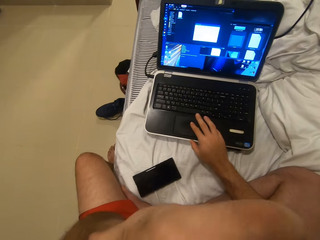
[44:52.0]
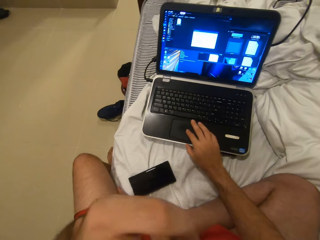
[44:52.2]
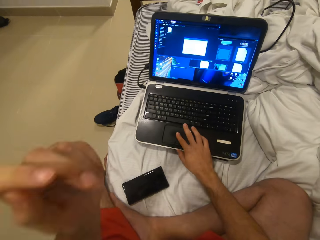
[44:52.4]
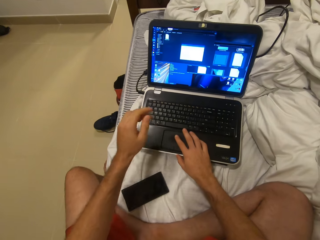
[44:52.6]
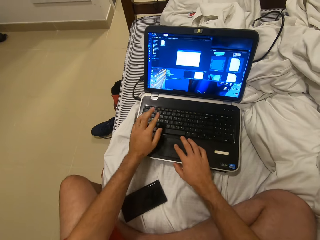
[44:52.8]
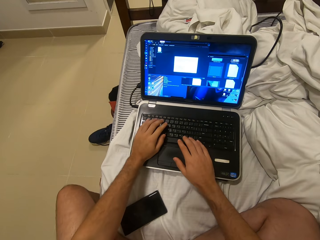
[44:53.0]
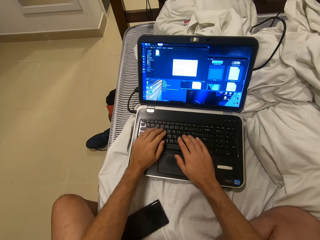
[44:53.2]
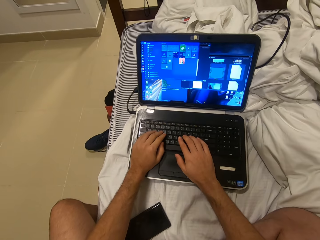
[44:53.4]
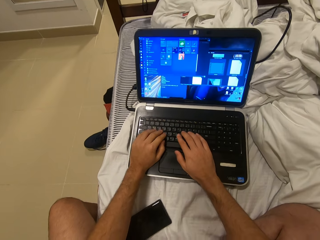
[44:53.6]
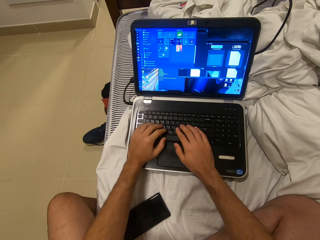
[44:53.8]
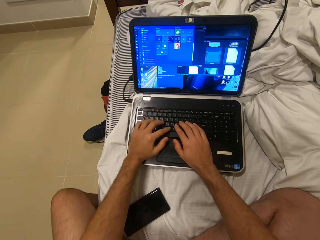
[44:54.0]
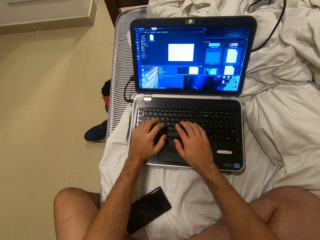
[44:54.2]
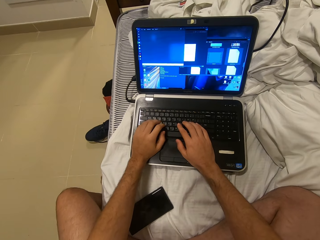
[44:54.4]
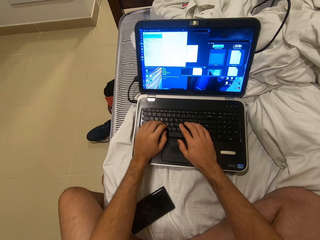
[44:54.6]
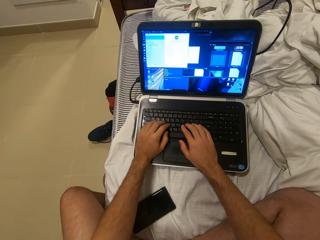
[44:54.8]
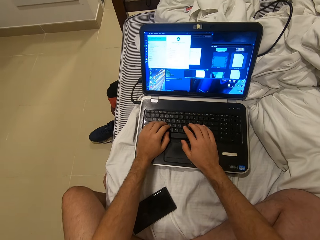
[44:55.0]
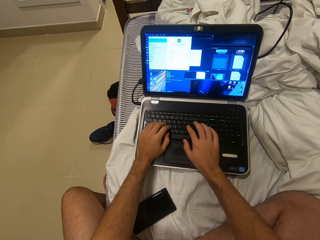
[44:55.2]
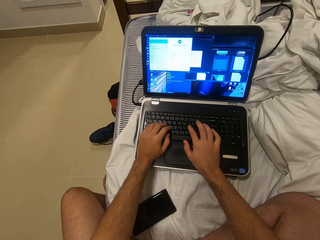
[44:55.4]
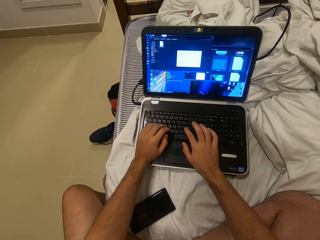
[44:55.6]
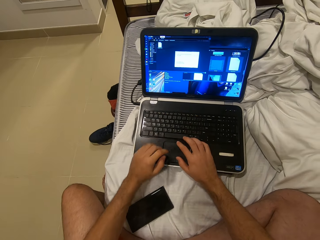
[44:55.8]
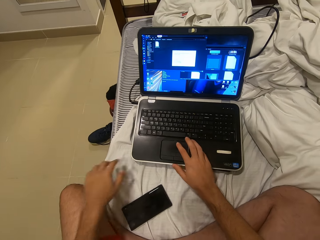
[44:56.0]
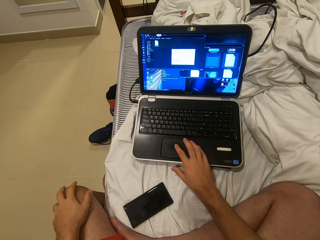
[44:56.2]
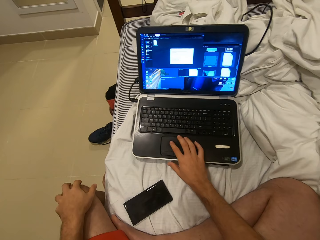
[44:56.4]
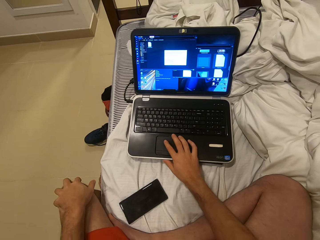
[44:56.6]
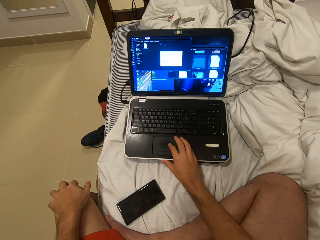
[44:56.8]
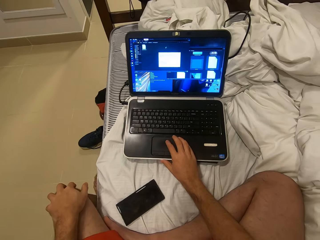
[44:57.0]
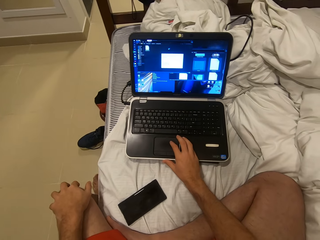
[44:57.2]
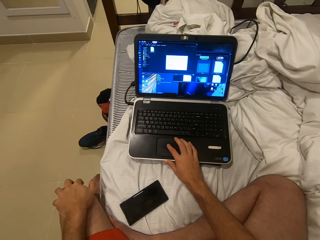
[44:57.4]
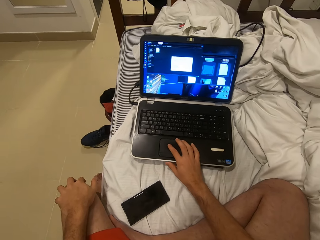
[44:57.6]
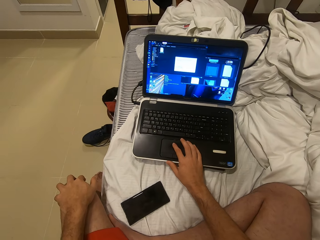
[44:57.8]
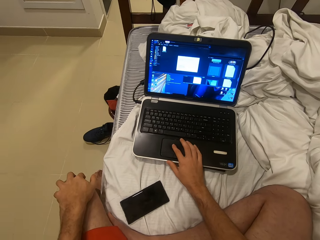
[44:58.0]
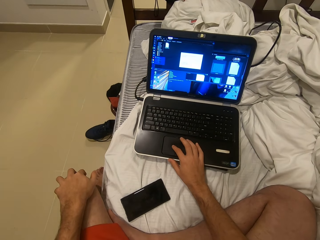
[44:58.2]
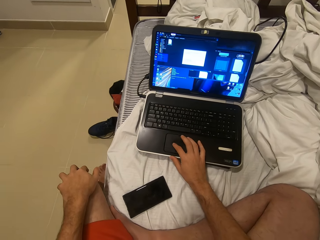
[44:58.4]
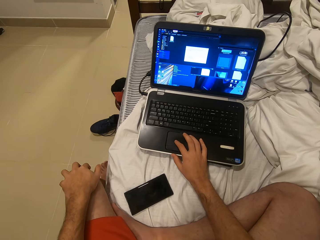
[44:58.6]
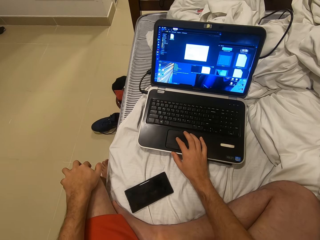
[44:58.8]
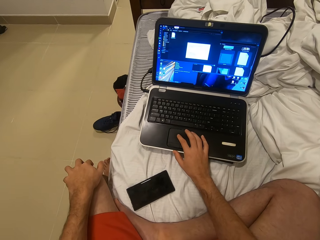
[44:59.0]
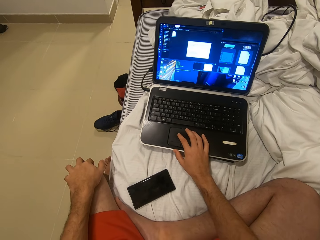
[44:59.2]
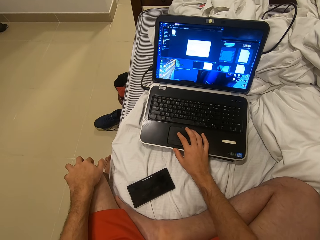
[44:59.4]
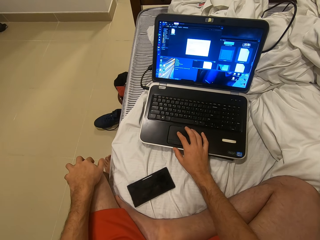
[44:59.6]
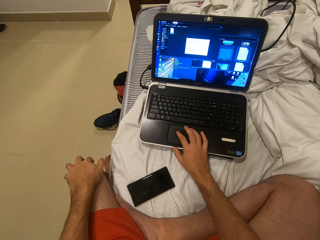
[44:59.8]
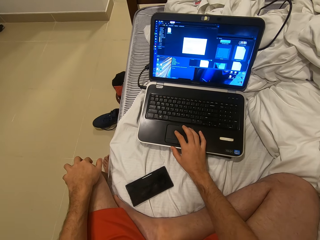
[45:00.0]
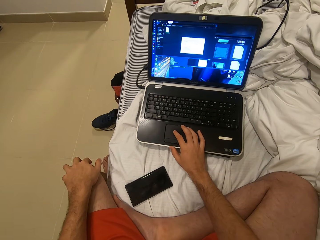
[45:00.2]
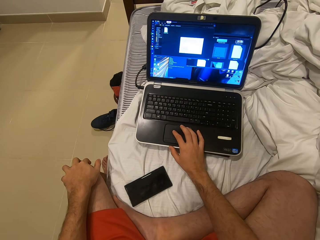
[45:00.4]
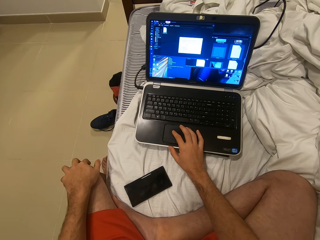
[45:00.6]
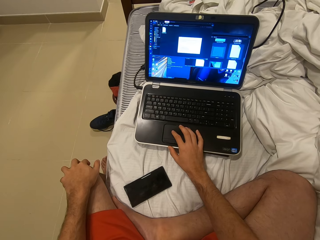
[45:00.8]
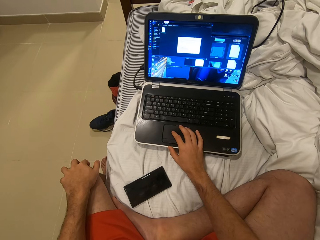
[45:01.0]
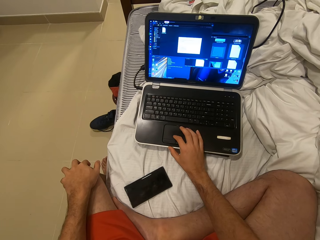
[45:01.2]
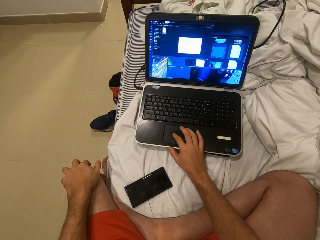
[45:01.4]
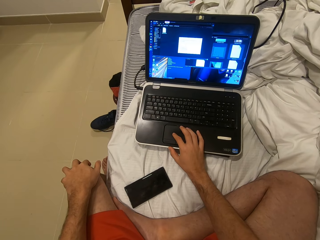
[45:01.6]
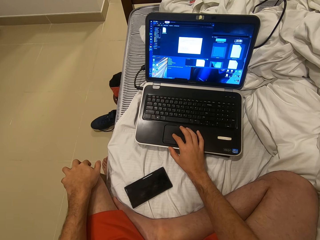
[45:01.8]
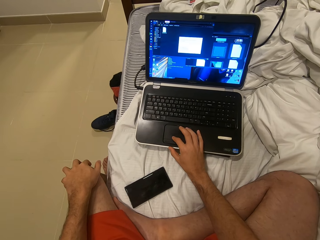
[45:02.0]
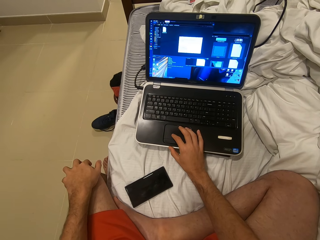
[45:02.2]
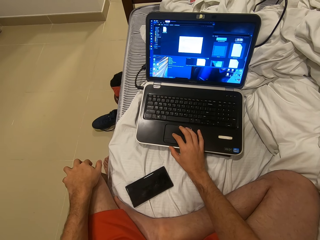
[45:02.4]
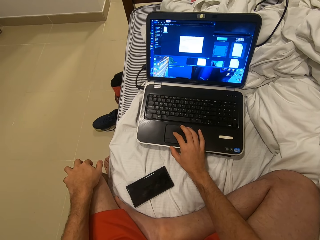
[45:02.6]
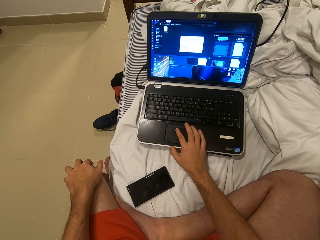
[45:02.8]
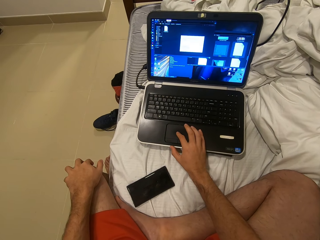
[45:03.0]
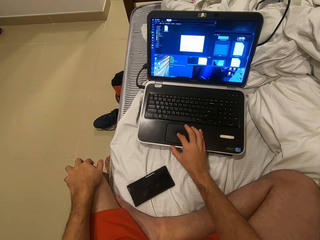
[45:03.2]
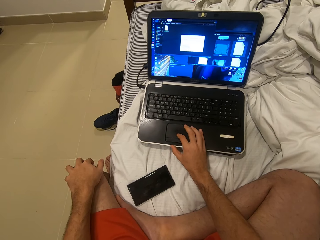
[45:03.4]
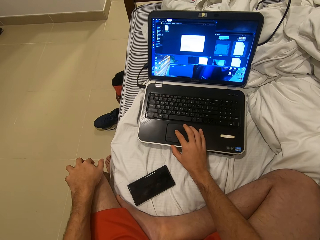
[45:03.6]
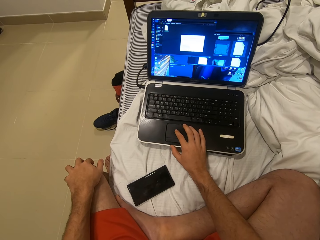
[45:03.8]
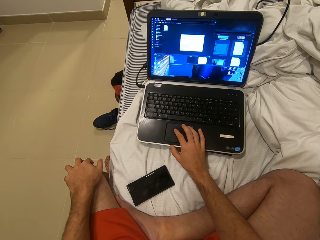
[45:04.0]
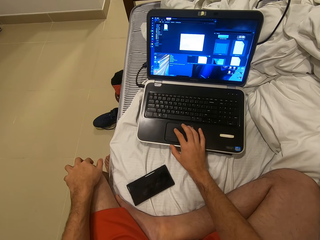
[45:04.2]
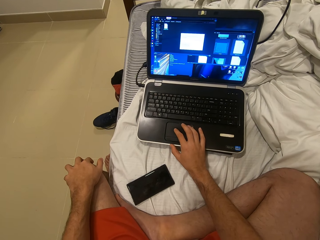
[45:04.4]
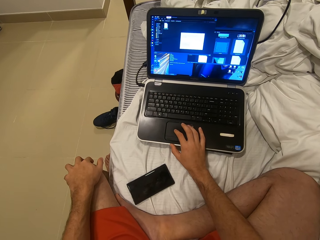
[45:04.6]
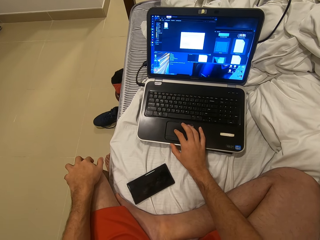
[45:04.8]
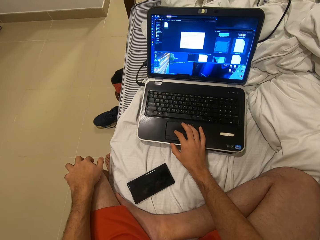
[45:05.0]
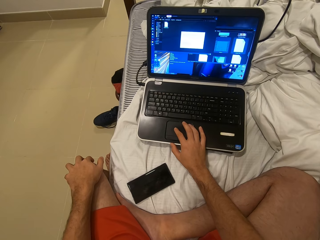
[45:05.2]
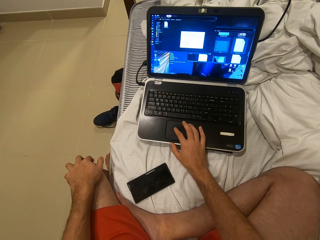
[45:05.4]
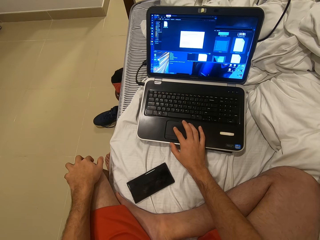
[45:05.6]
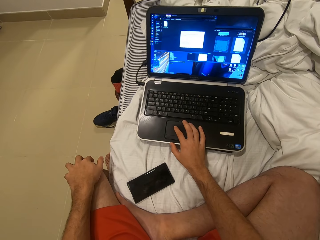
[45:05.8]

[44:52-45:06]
The camera wearer operates the laptop with a hand. They type on the laptop. They operate the laptop with hands. They put a hand on a knee. They operate the laptop with a hand. They use the laptop.

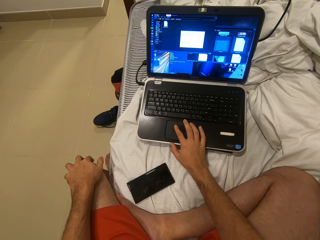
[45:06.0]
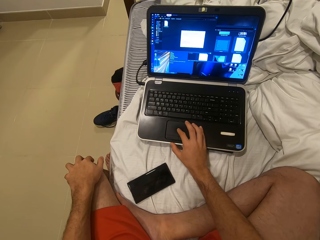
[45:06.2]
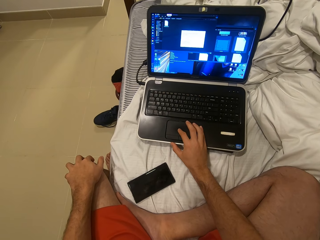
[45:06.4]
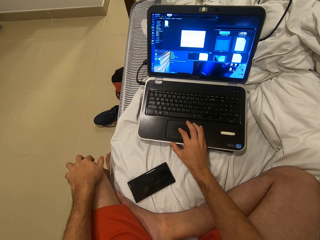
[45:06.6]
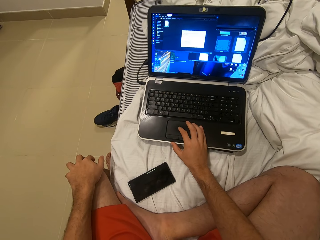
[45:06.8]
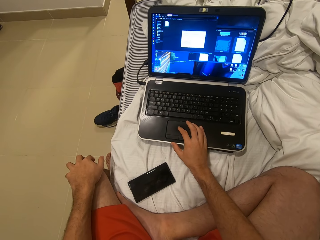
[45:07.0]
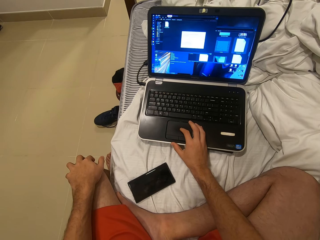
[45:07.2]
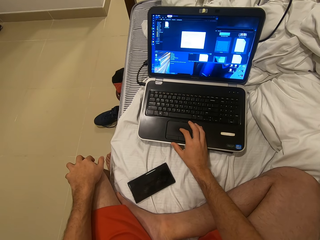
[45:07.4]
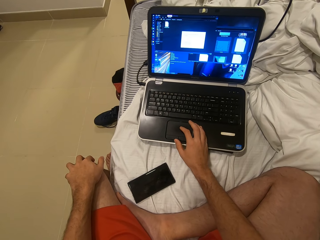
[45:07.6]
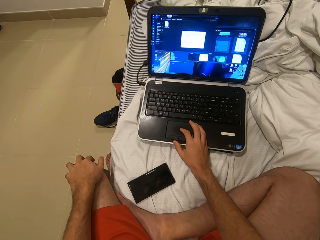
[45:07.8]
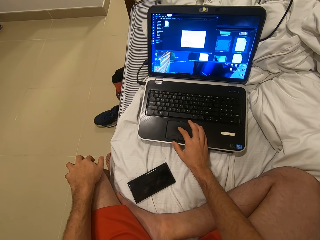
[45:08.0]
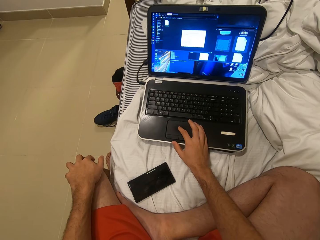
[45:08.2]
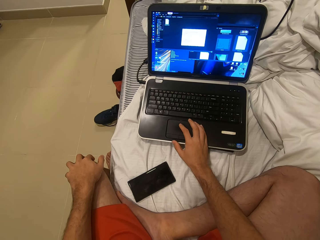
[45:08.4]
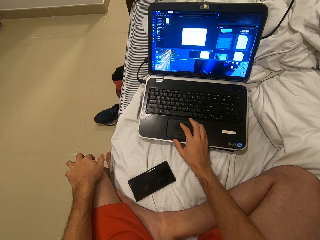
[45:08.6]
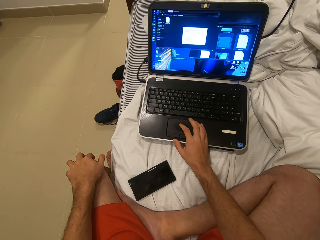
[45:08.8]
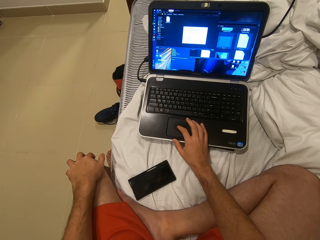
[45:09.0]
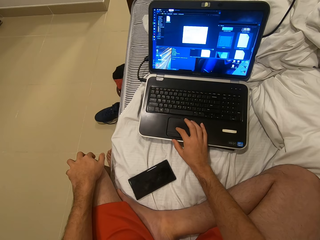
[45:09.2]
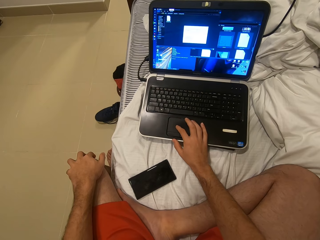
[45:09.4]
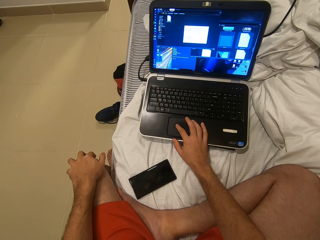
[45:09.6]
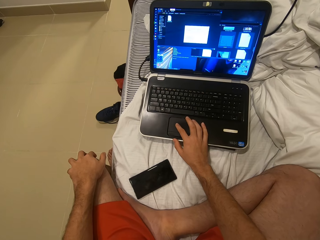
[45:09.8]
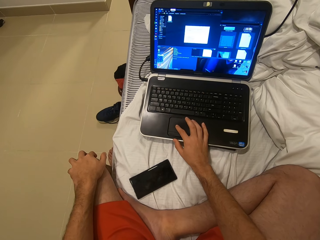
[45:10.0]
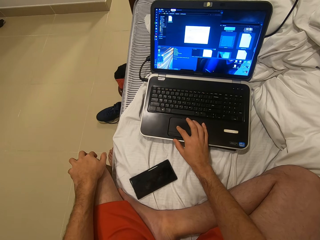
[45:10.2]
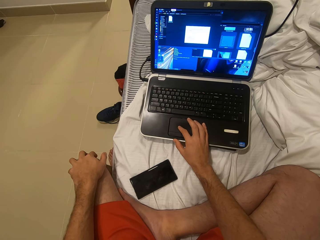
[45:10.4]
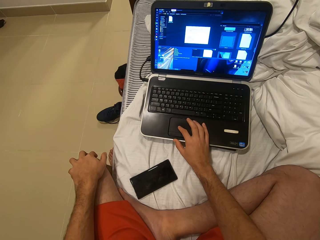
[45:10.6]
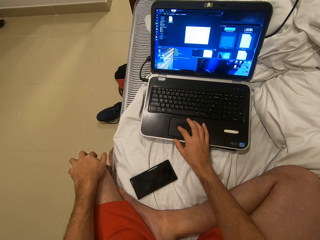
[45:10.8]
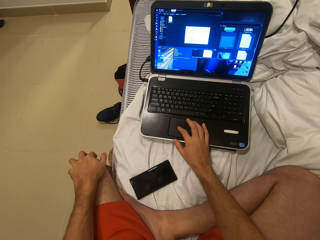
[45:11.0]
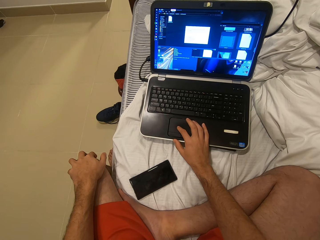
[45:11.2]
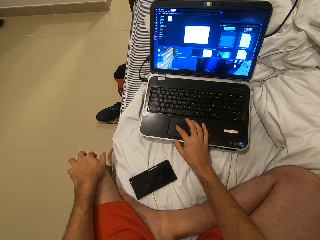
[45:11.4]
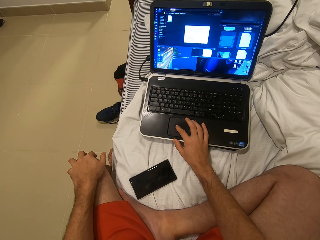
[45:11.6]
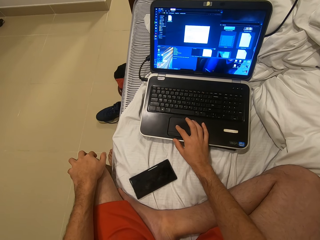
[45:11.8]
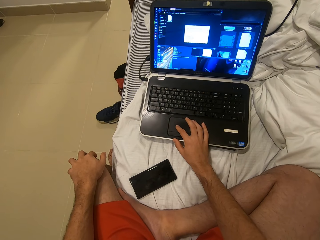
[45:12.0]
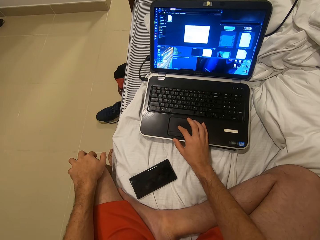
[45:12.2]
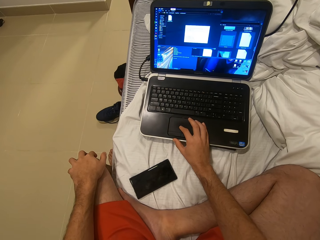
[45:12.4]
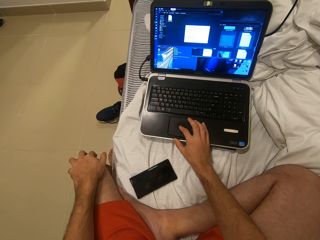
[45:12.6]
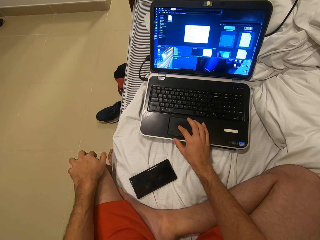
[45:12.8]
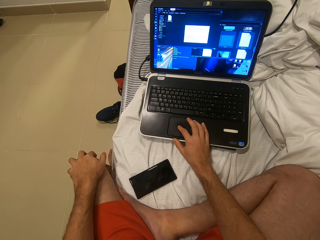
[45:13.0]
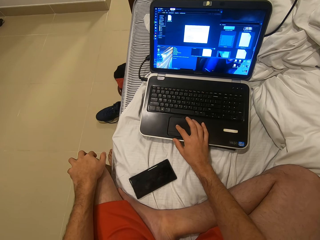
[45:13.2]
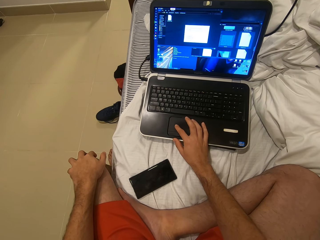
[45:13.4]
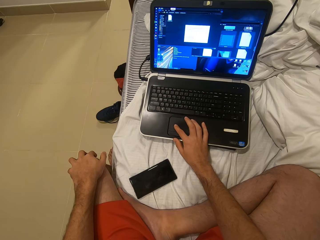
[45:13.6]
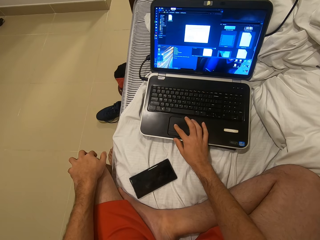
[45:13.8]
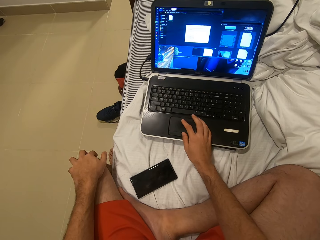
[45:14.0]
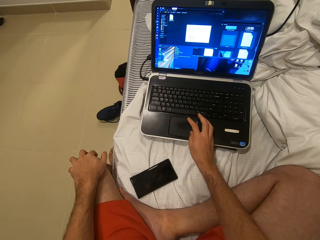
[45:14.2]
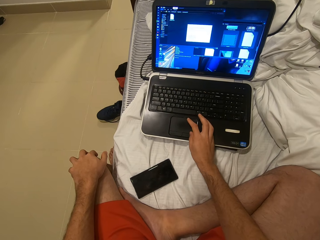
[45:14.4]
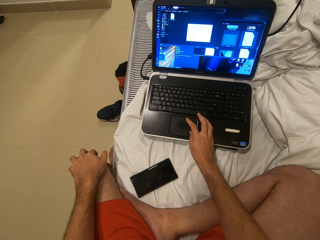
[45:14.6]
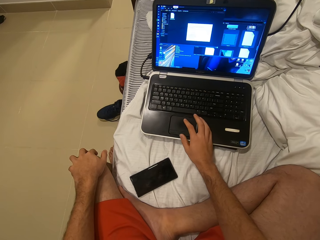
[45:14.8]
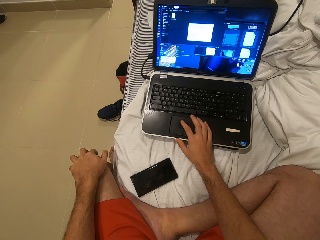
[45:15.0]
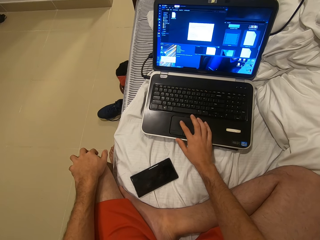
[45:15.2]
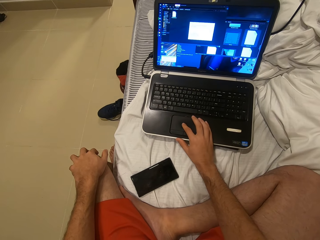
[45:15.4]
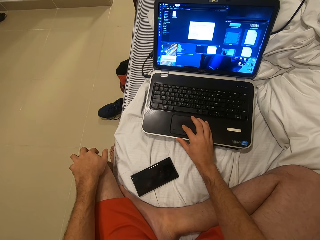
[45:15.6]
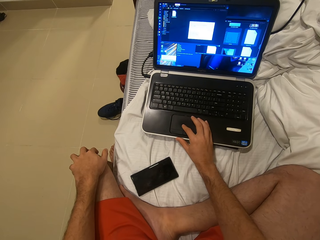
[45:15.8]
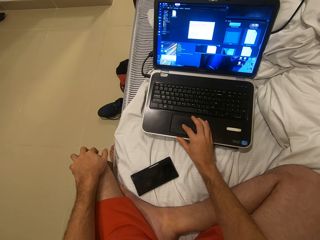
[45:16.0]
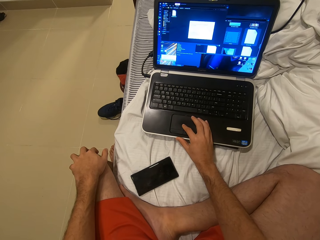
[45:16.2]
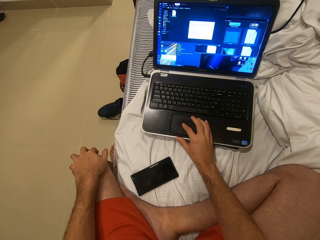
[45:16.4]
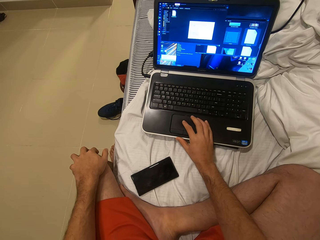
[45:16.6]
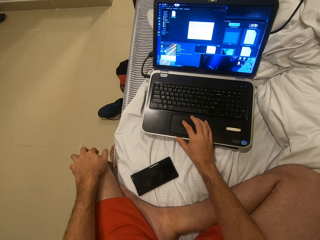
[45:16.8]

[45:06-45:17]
The camera wearer uses the laptop. They use the laptop again.
